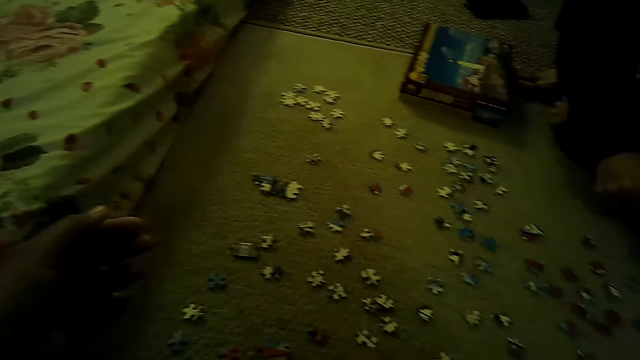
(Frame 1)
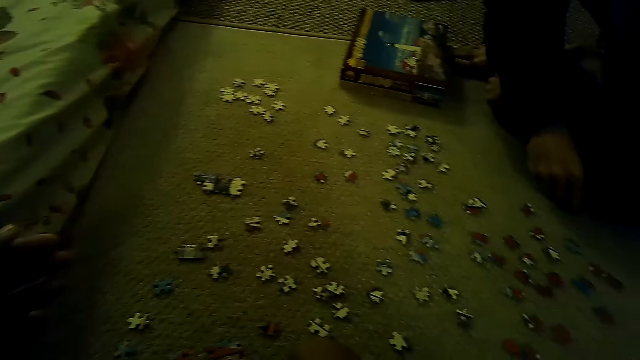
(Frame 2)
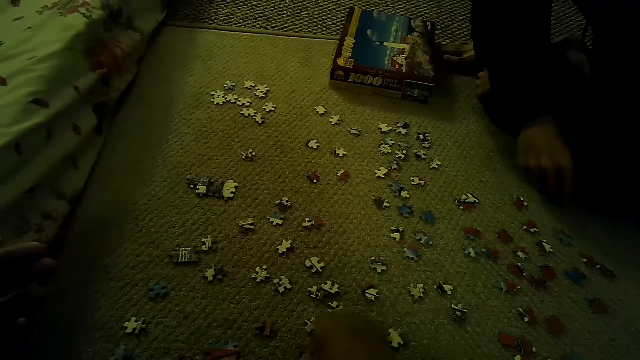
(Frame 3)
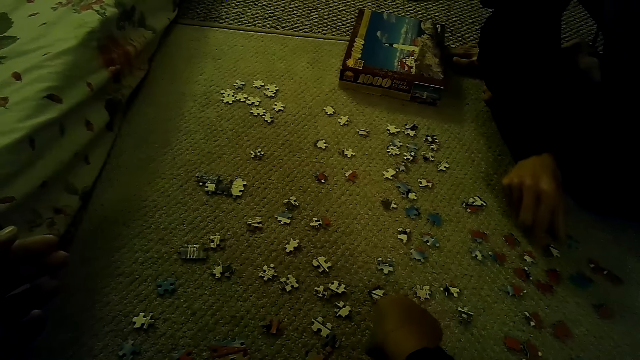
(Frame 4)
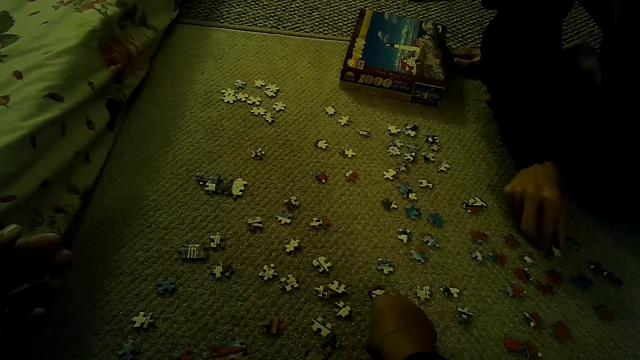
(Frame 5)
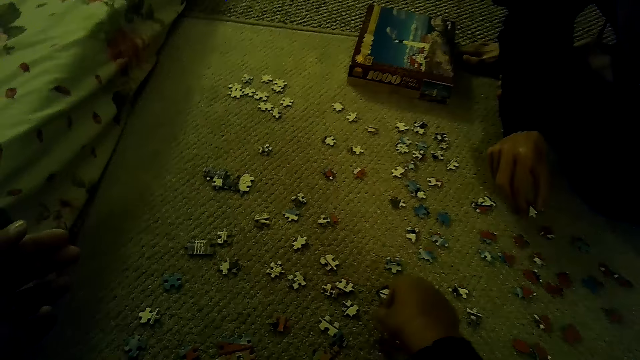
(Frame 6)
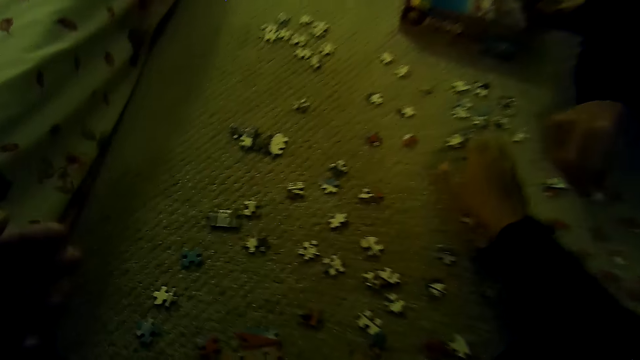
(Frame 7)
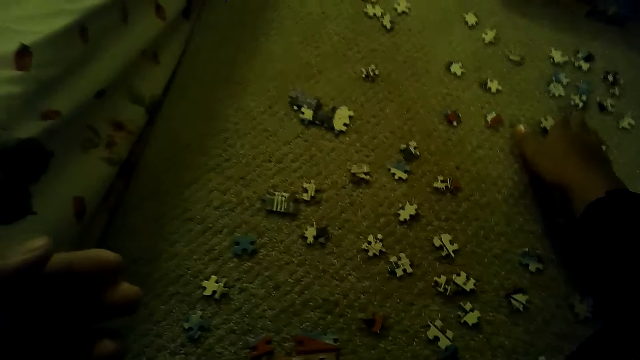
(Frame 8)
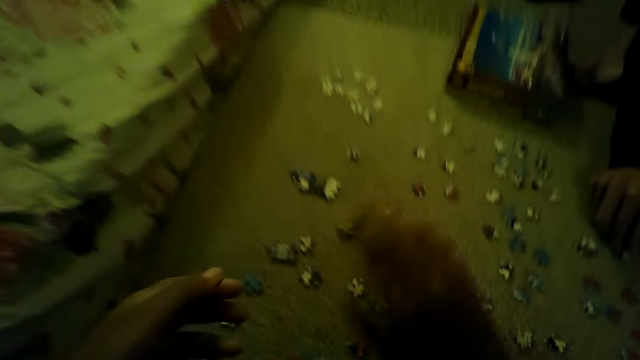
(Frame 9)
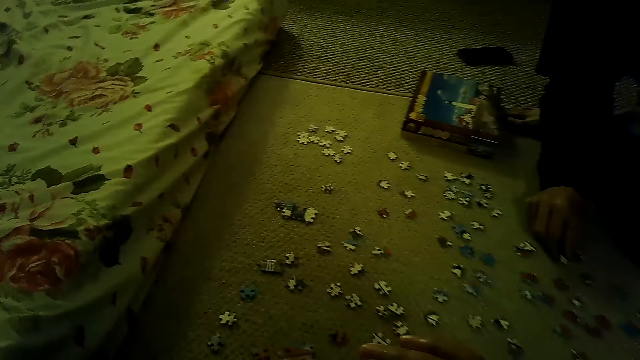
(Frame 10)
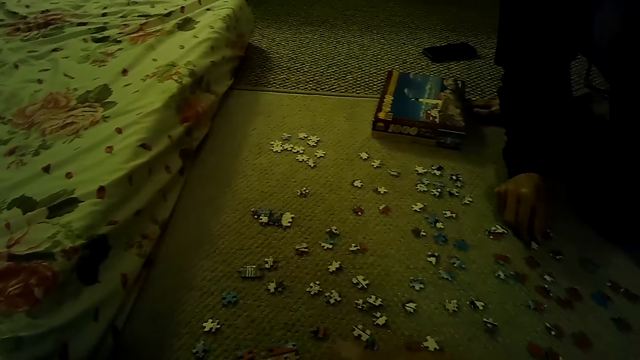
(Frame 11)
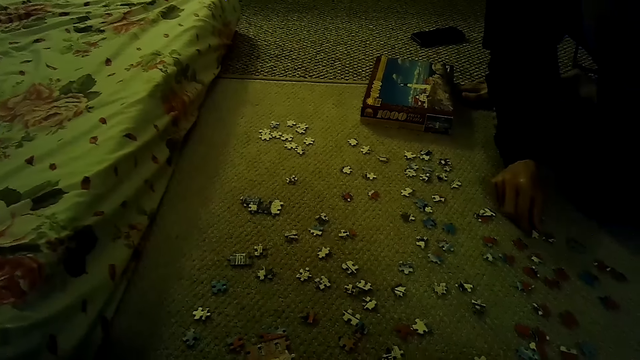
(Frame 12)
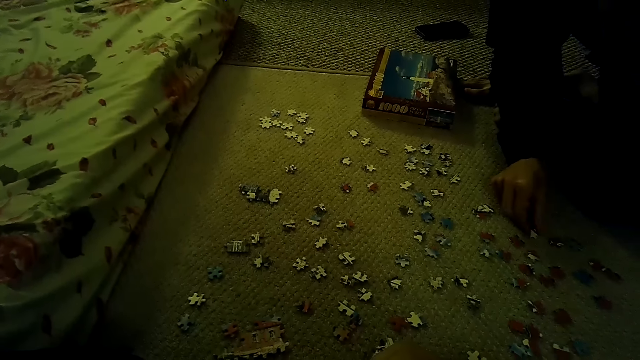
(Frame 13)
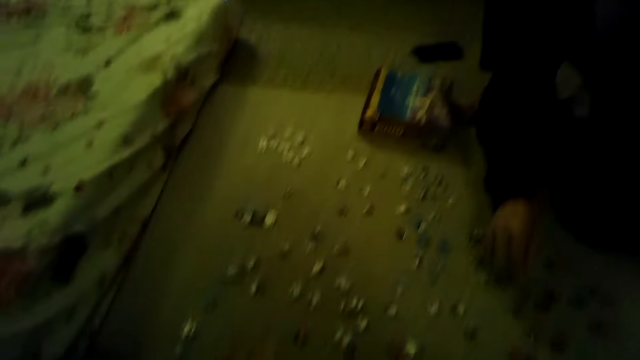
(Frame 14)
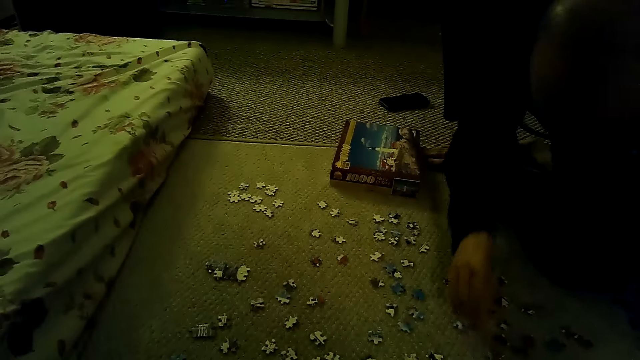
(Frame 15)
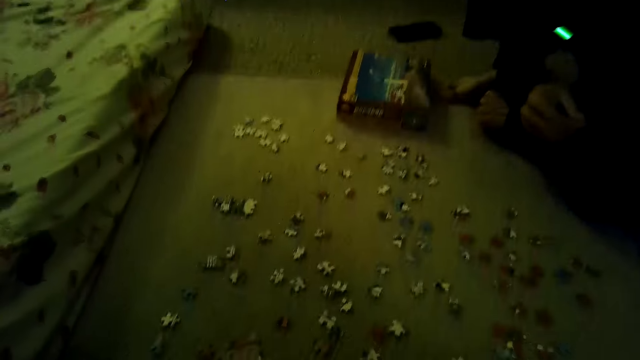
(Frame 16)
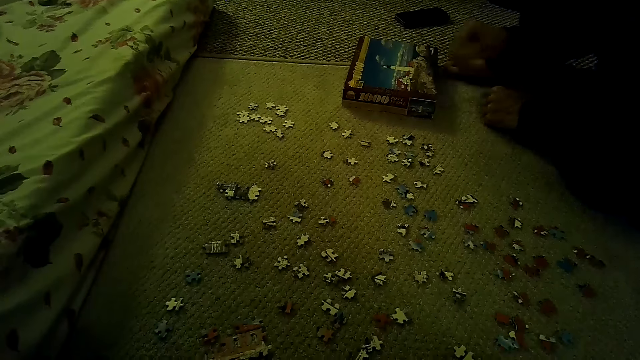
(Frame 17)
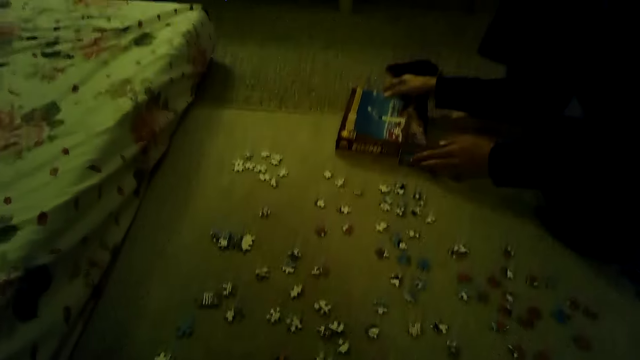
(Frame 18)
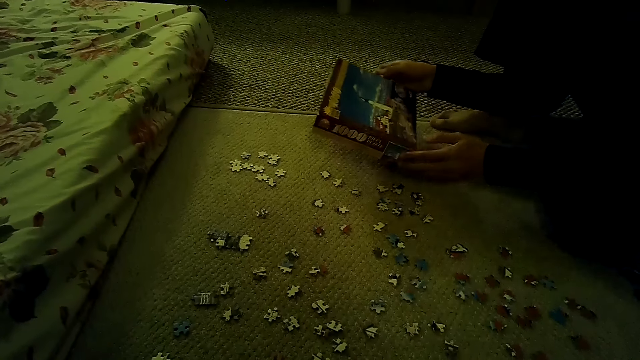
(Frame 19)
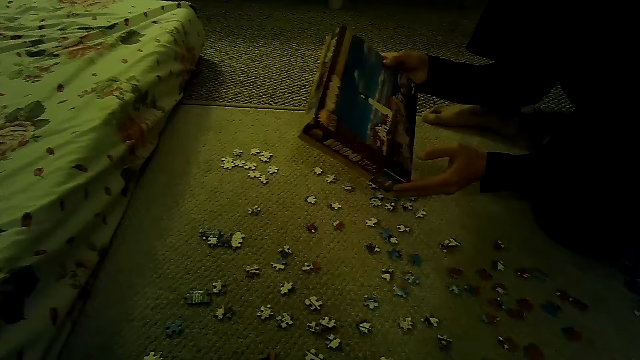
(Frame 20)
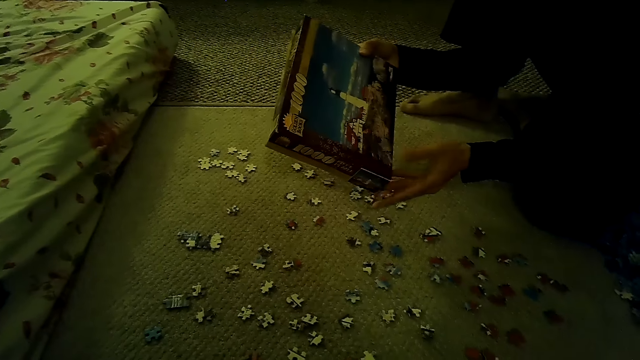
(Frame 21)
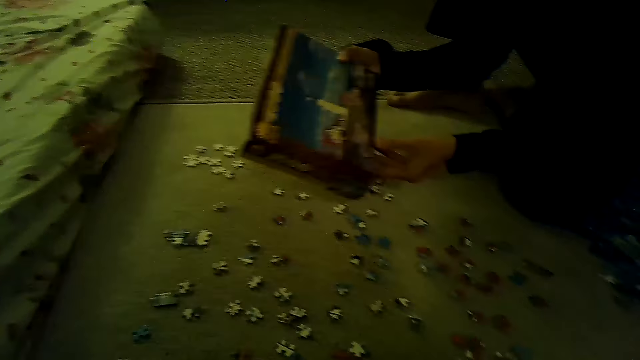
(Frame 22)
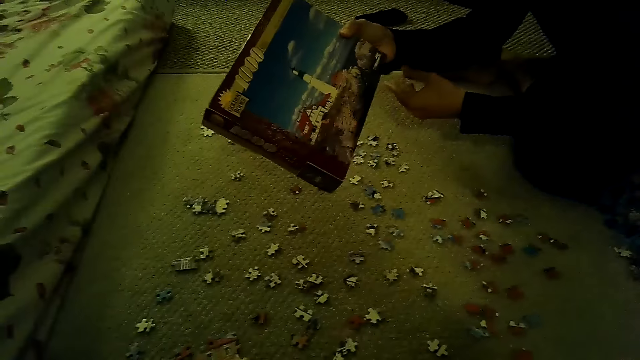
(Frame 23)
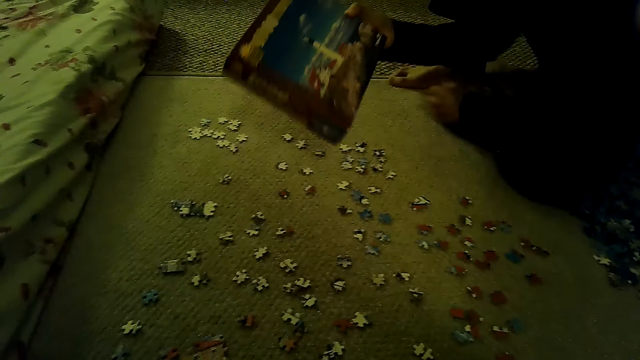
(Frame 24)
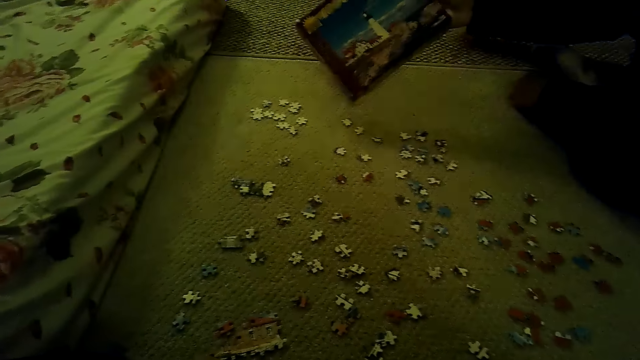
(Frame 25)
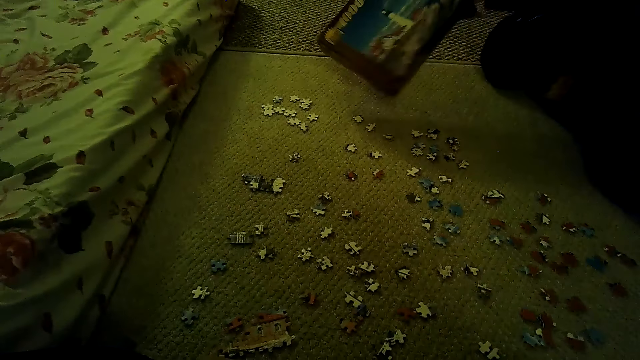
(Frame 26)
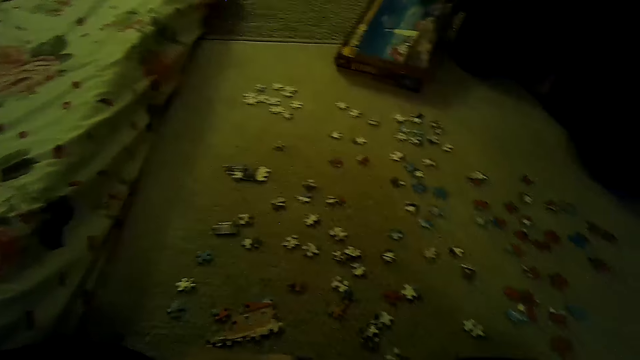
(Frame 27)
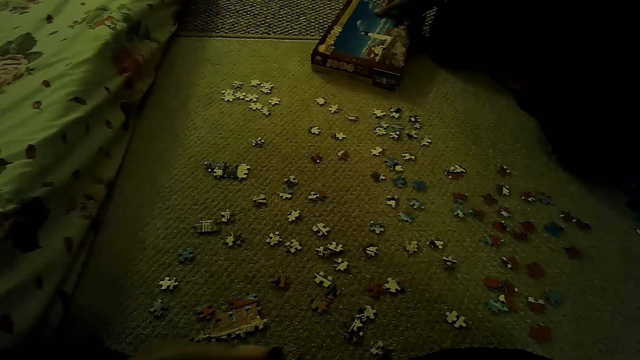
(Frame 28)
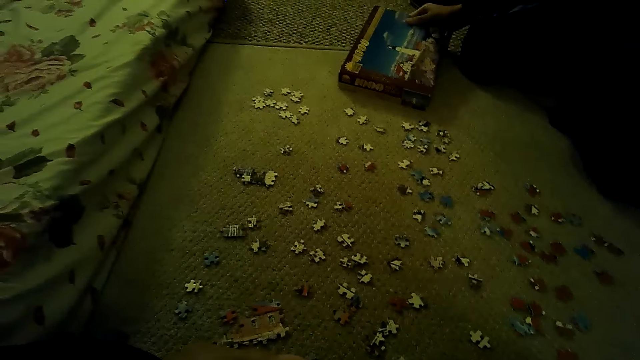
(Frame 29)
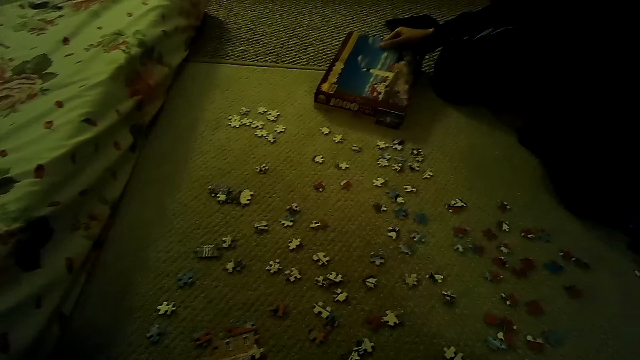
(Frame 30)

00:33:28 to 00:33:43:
The camera wearer picks a puzzle piece. They play the jigsaw puzzle on the floor. A man picks the puzzle piece. The man plays the jigsaw puzzle on the floor. The man picks a box from the floor. The man holds the box. The camera wearer returns the box on the floor.

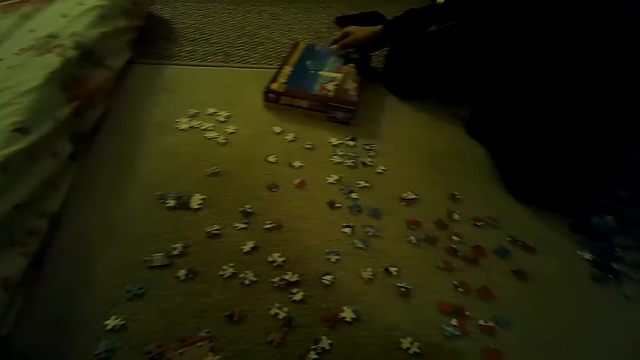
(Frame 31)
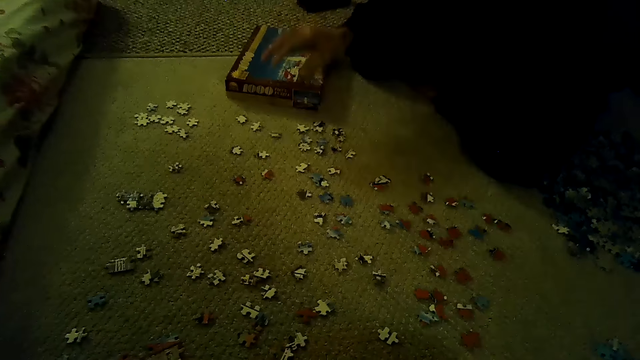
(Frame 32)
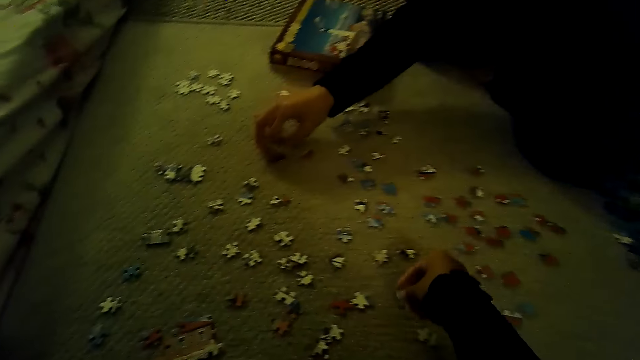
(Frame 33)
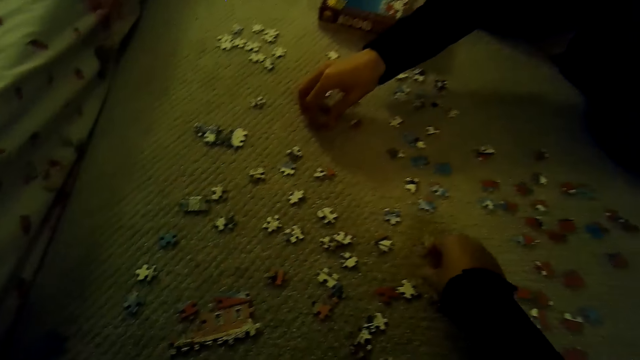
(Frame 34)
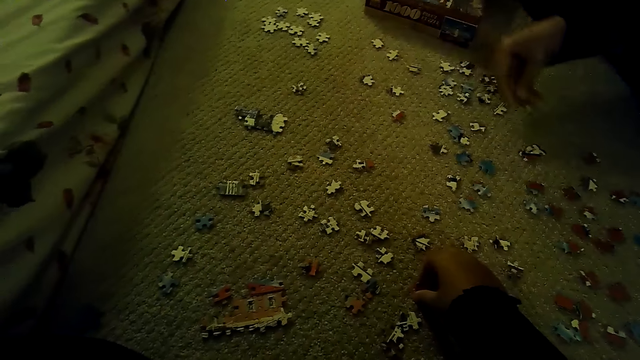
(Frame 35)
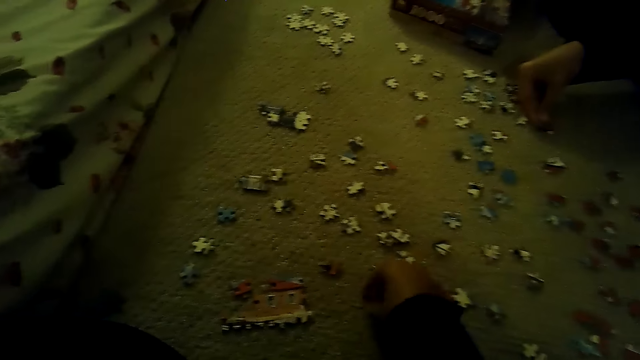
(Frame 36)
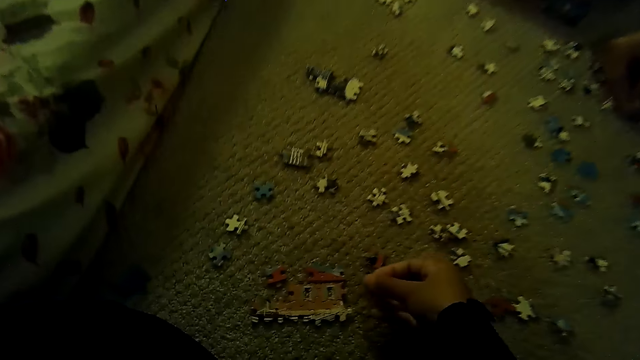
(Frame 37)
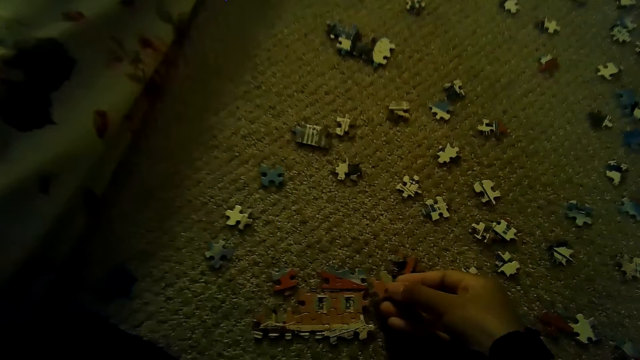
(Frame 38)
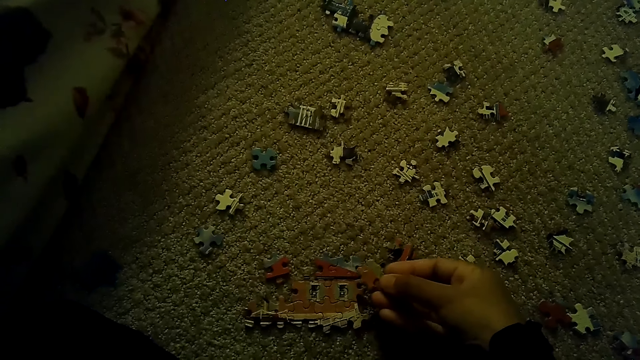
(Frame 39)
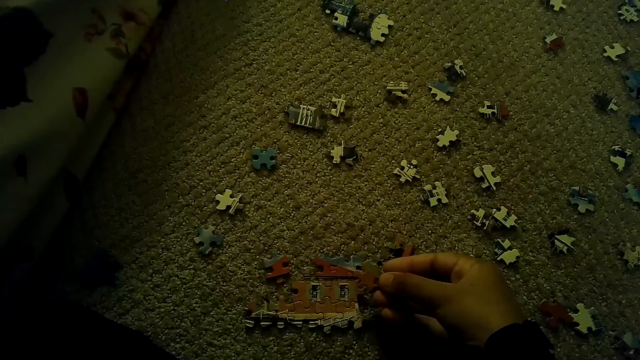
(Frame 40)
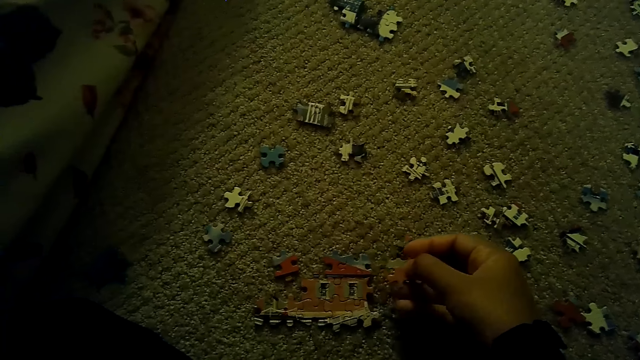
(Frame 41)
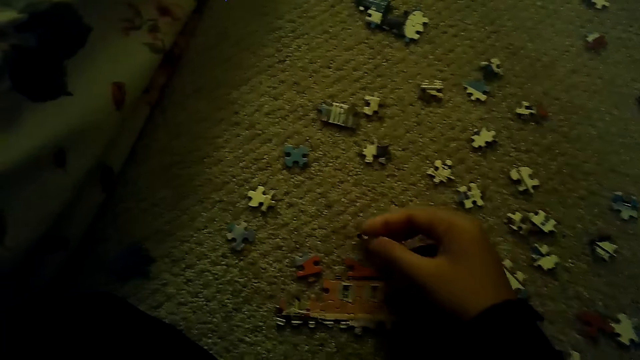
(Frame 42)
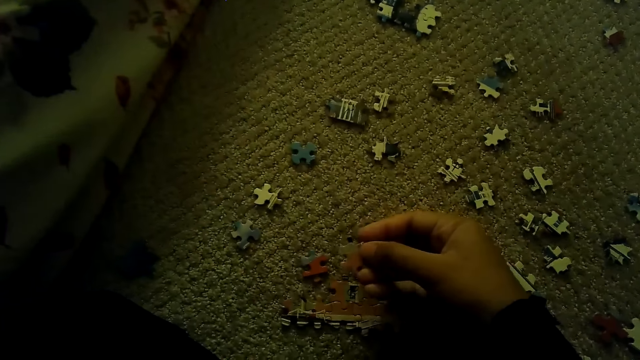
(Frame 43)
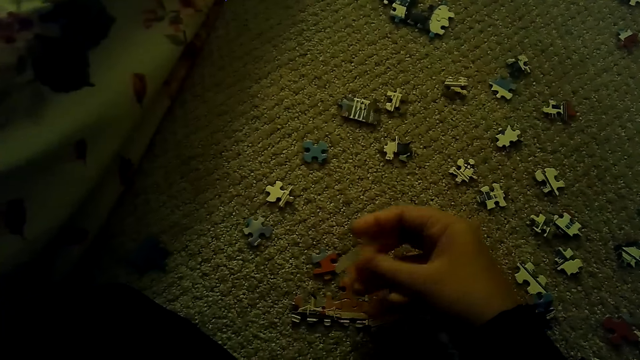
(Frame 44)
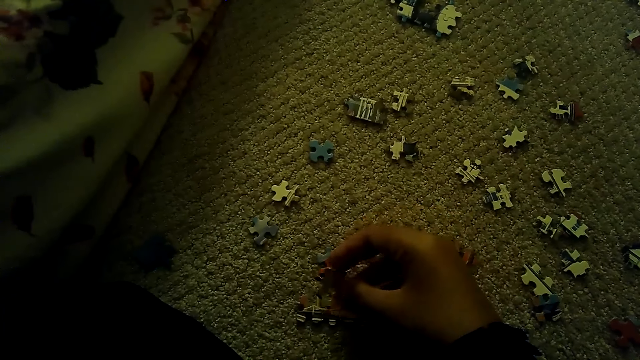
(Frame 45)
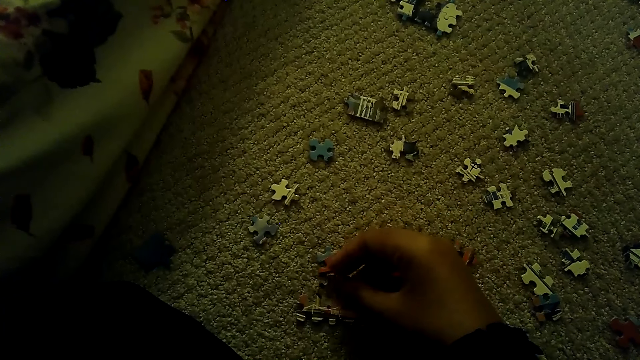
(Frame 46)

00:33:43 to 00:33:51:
The camera wearer and a man play the jigsaw puzzle on the floor. The camera wearer picks a puzzle piece. The man picks the puzzle piece. The camera wearer fixes the puzzle piece.
